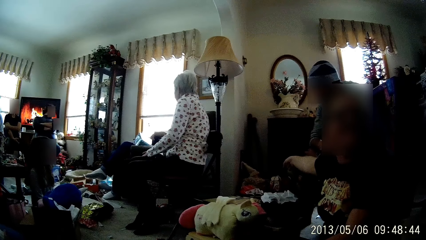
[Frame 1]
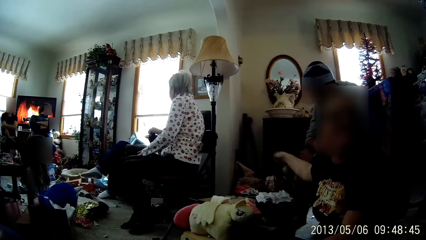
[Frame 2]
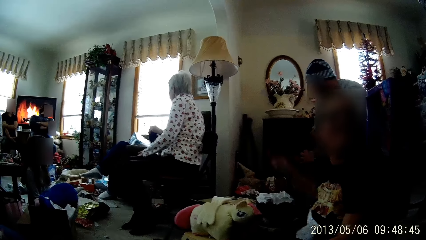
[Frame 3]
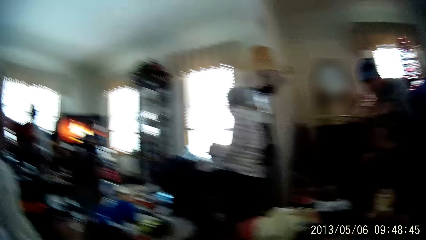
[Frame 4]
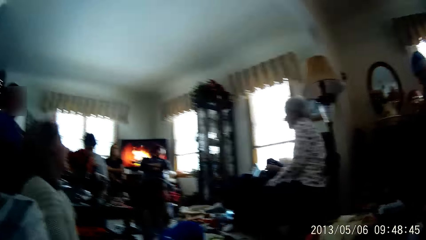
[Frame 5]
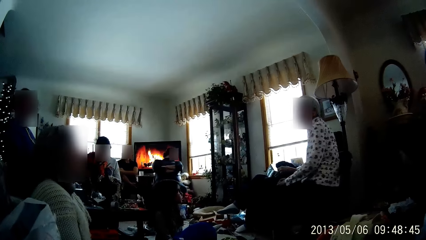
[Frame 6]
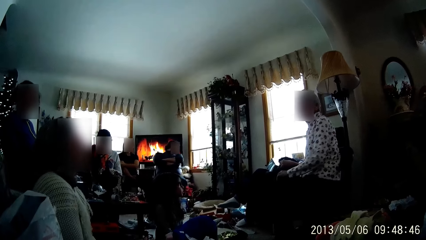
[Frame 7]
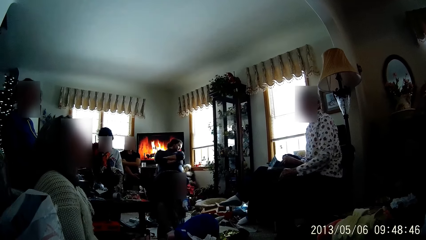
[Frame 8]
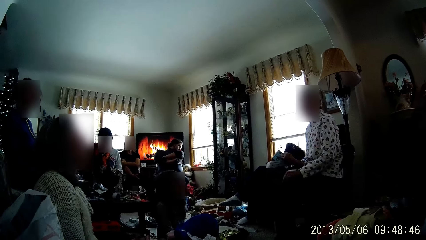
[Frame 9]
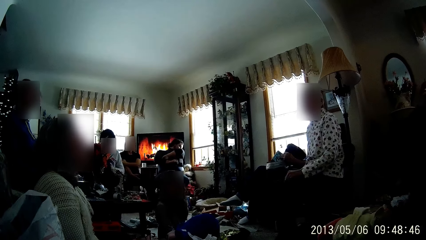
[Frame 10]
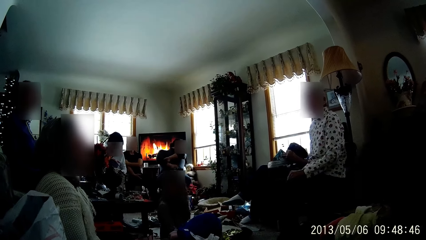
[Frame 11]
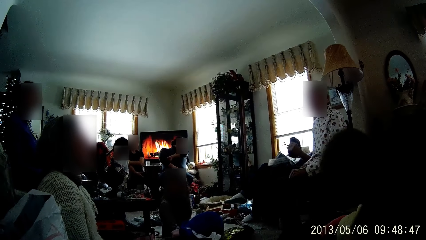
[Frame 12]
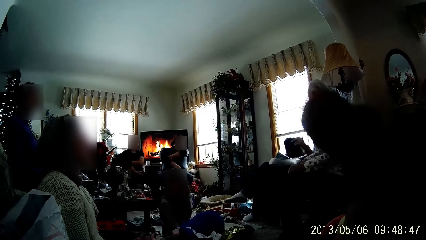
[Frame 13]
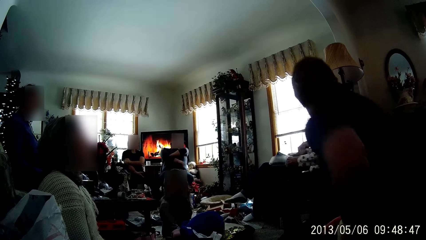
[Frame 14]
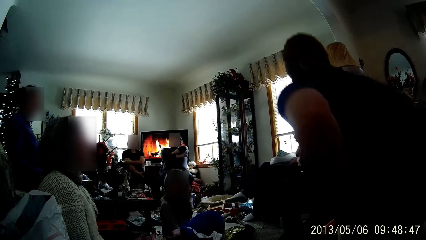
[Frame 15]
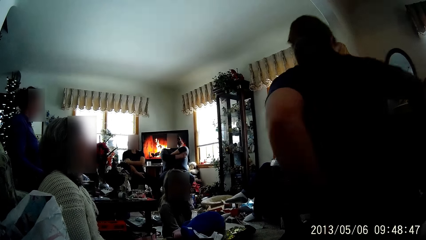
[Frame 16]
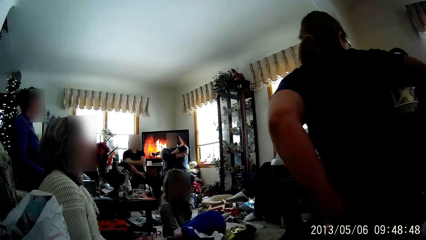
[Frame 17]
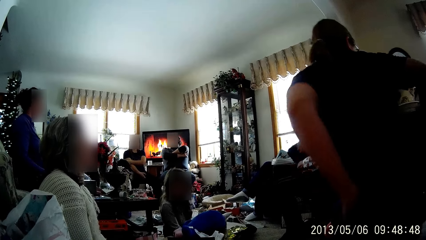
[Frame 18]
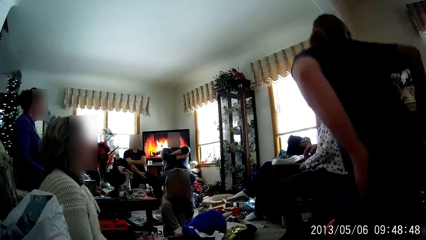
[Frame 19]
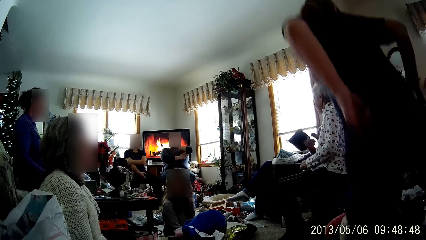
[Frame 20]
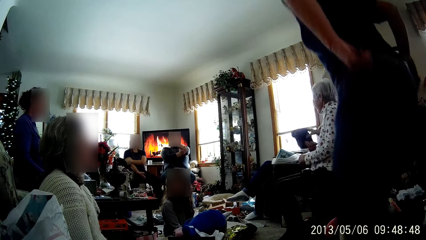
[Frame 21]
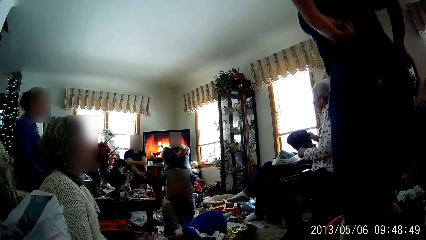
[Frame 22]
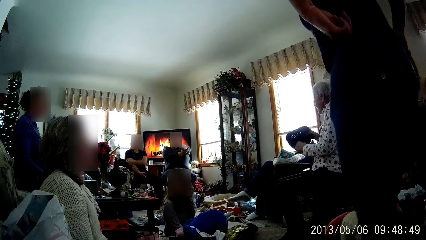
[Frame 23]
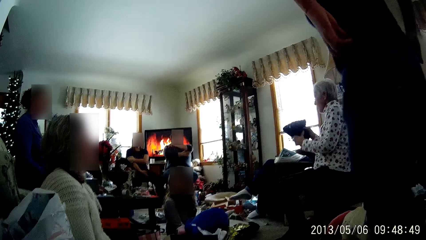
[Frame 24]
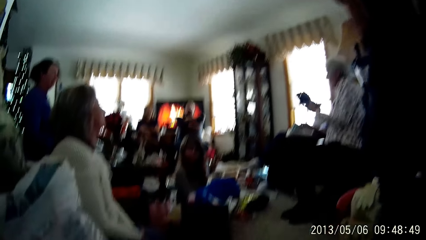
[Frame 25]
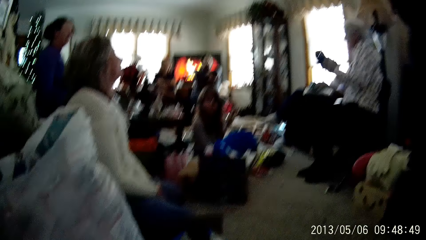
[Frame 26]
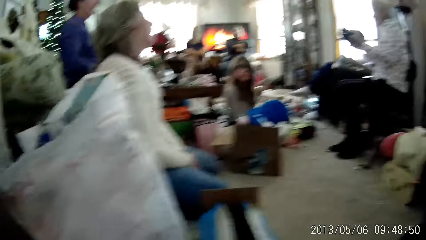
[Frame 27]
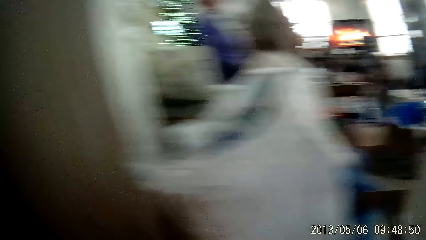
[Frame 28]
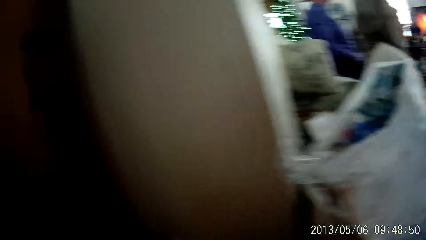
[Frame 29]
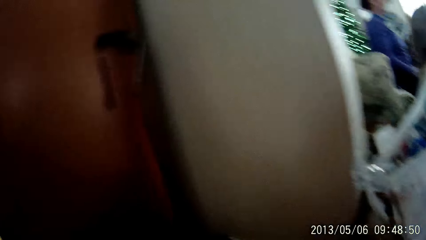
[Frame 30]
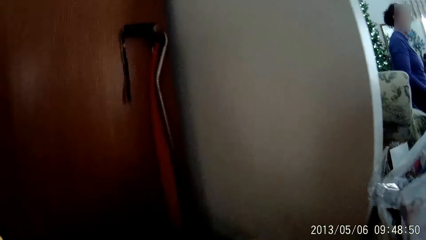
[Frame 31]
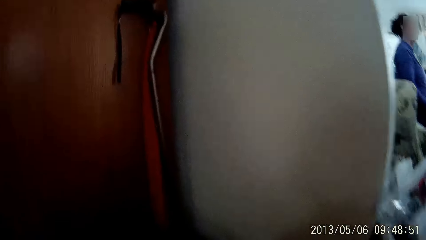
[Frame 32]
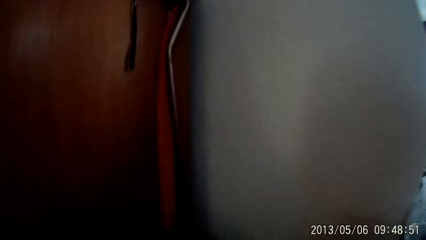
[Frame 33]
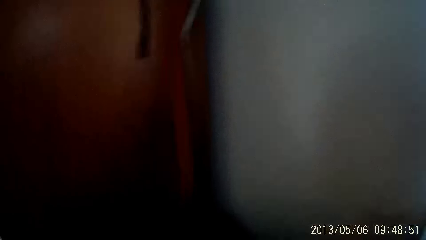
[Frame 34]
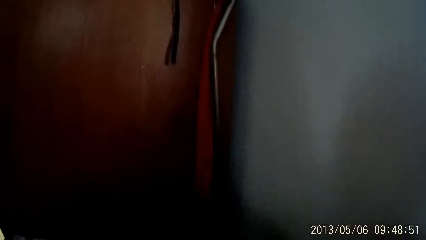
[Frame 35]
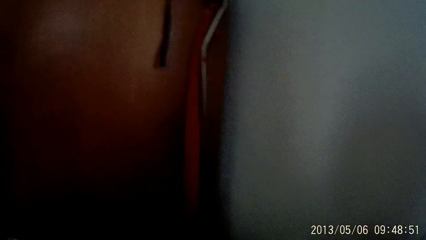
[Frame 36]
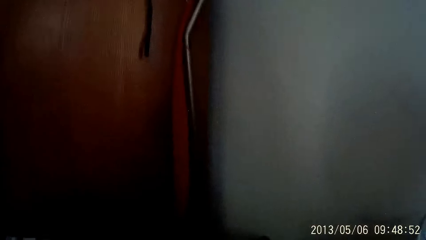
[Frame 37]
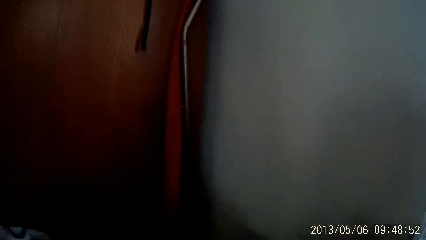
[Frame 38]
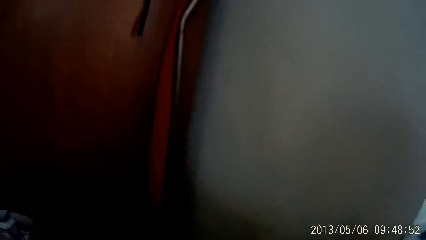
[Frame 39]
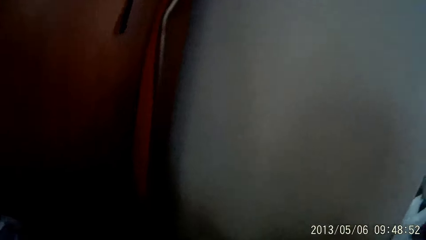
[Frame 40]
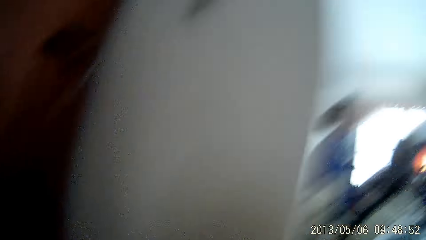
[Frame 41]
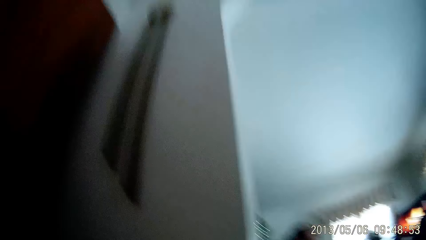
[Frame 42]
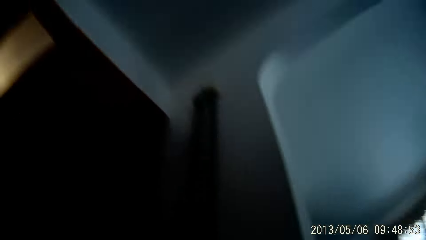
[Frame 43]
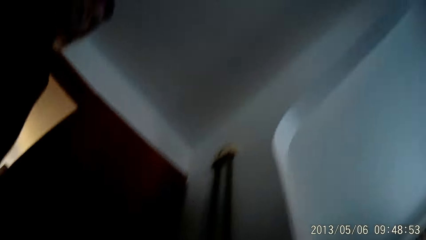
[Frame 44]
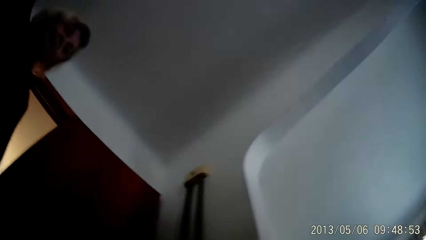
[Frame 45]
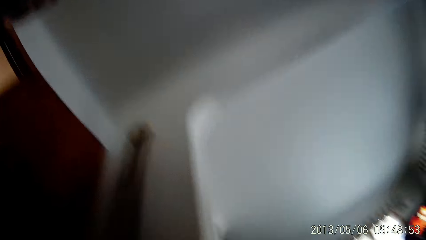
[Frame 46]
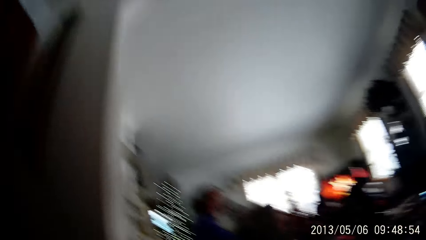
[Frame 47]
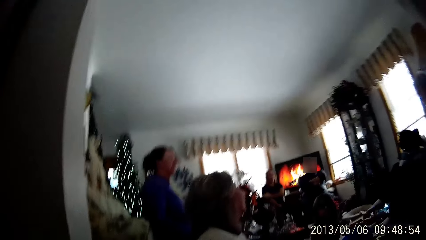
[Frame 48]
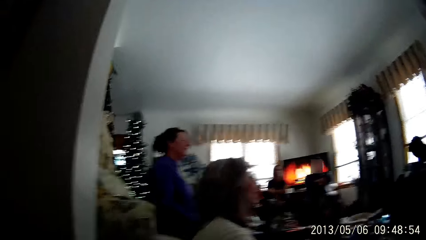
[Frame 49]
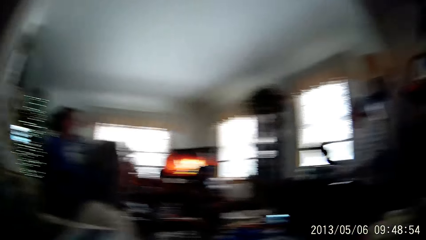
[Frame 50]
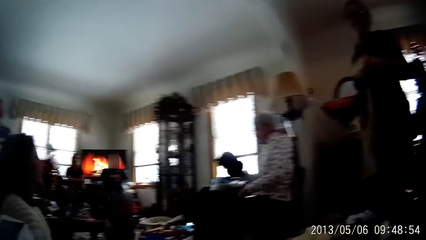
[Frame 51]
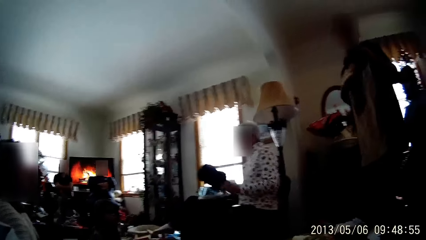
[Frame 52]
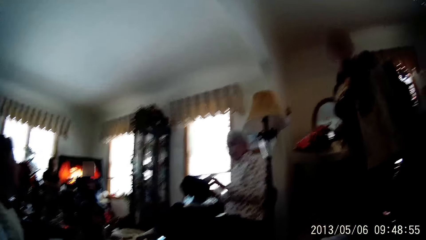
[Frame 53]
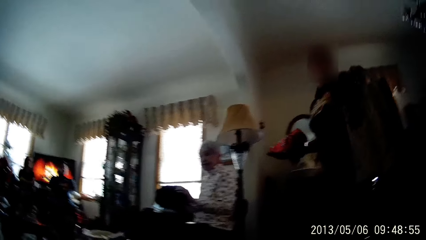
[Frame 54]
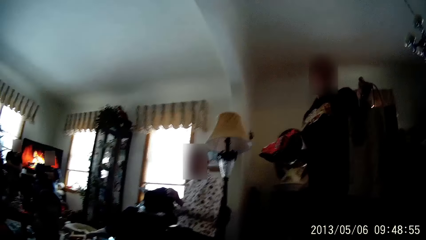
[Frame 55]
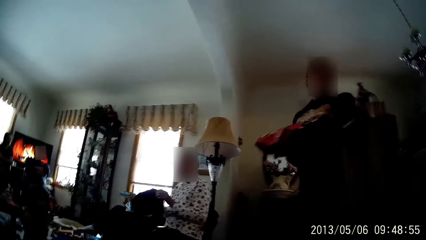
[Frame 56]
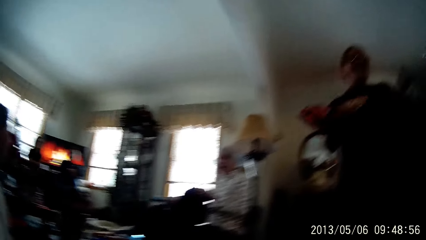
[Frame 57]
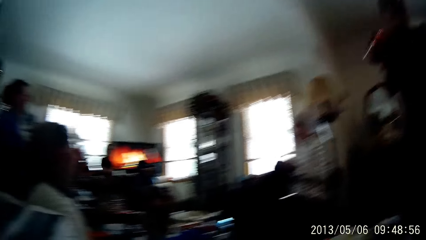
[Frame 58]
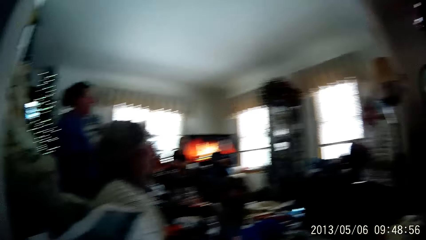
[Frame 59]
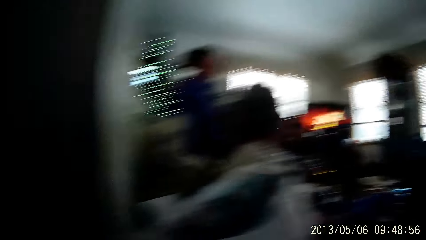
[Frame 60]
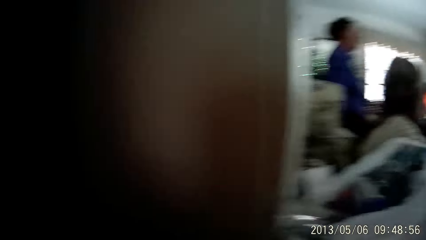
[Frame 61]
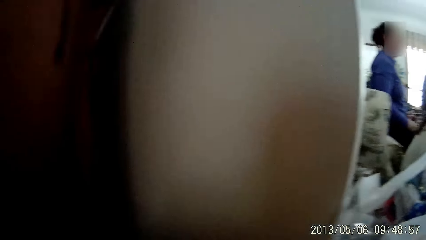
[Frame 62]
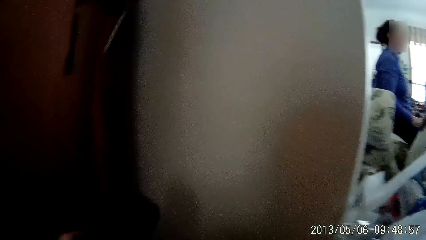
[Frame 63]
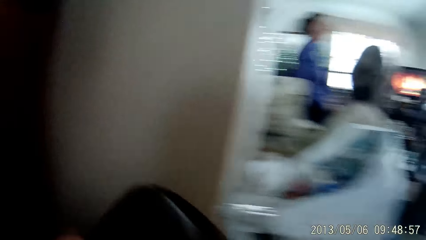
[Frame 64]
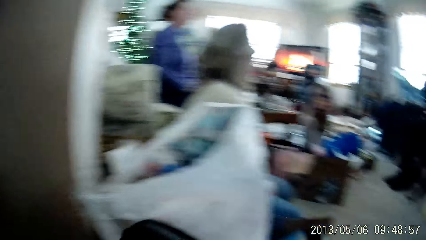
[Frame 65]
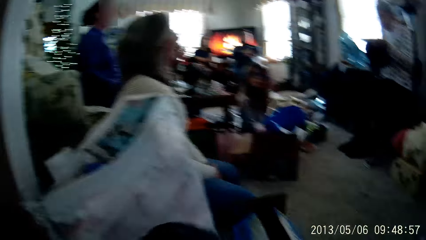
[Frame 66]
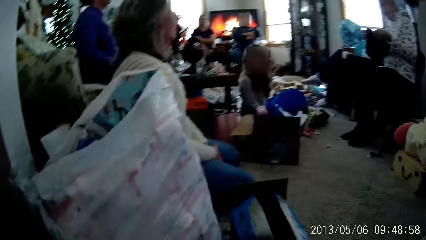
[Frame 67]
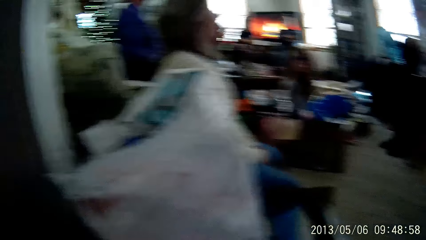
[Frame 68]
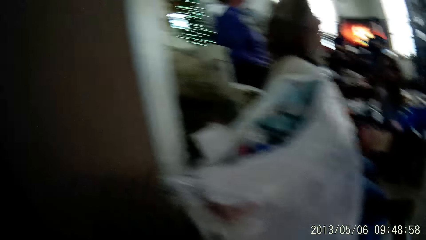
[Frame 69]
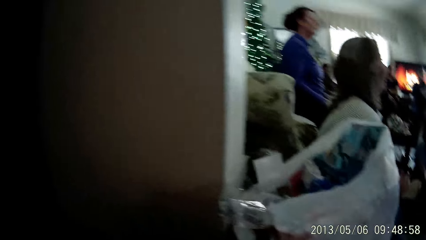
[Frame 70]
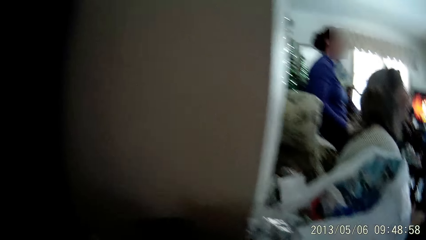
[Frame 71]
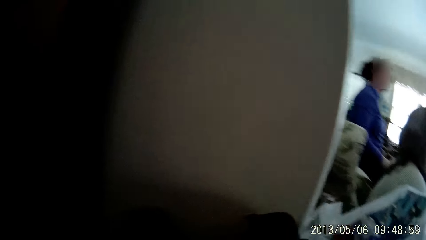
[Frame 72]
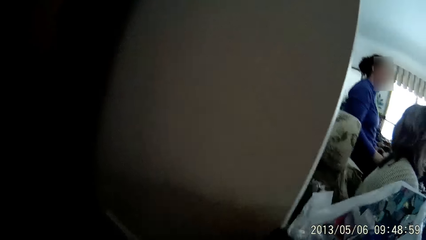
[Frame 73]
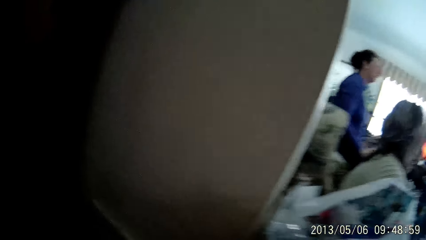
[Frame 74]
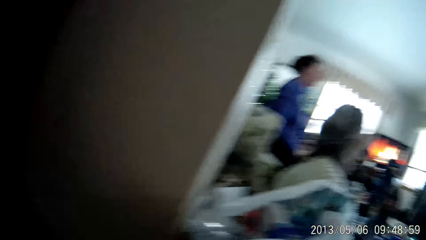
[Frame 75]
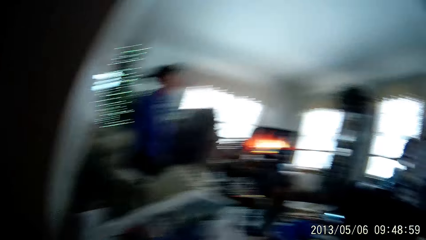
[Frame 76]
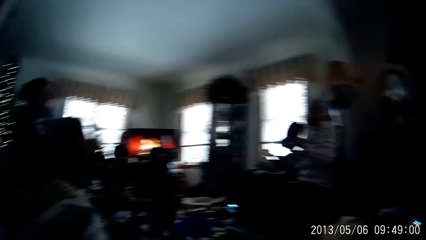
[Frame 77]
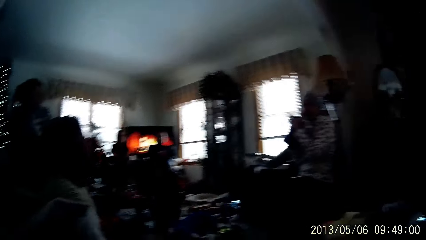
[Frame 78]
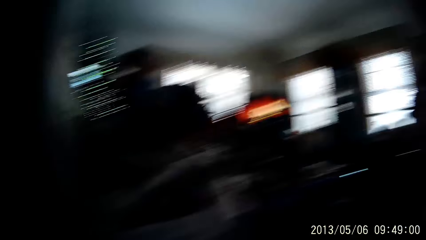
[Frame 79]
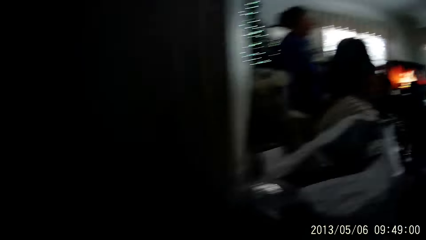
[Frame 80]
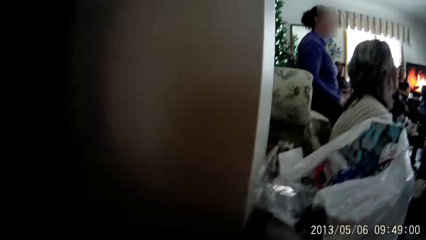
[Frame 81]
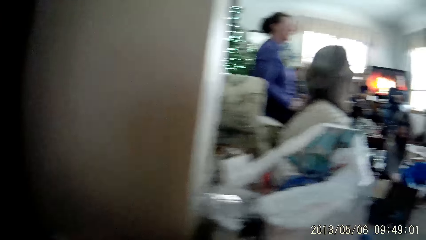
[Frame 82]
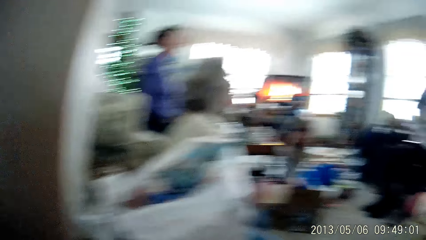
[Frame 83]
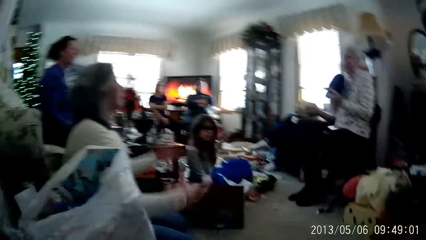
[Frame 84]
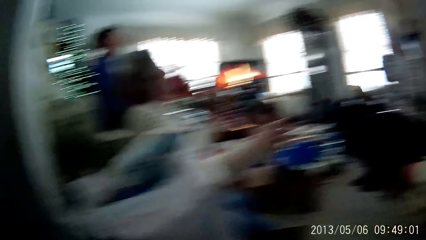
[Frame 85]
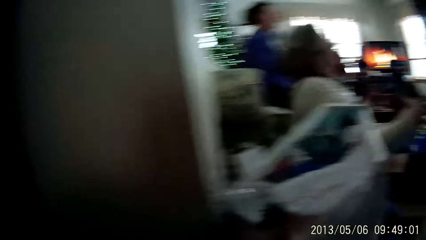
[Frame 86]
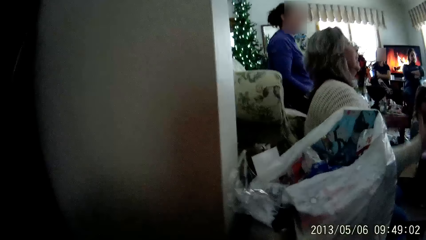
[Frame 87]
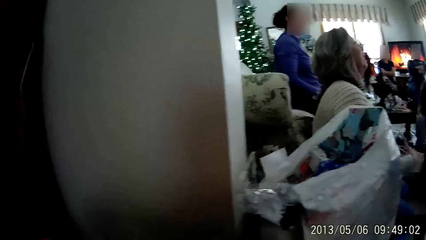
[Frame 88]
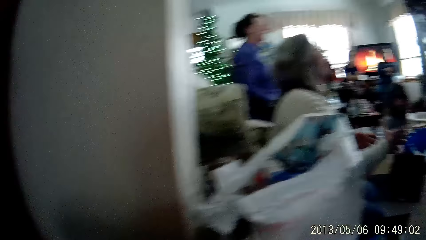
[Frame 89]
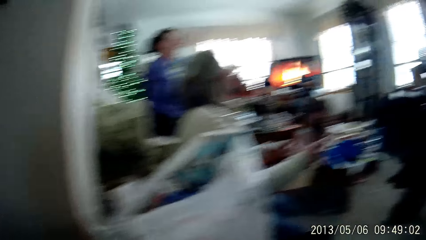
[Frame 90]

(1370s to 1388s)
The woman collects a hood from a man with her right hand. Another woman holds a wrapped paper in her right hand. The camera wearer adjusts a cloth with her hands. She looks around the house.
